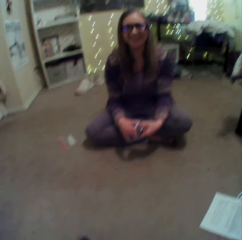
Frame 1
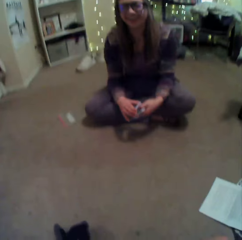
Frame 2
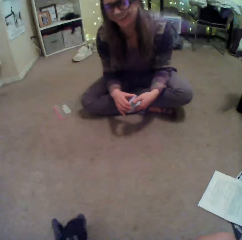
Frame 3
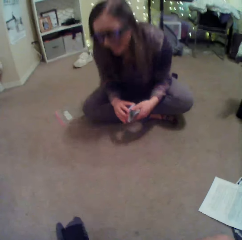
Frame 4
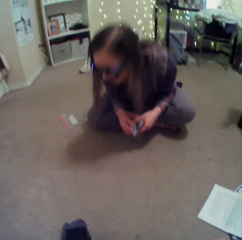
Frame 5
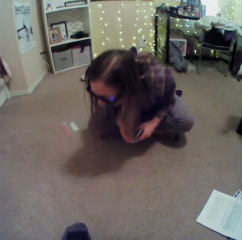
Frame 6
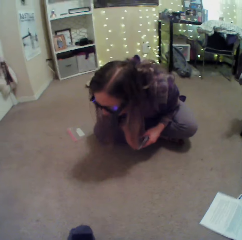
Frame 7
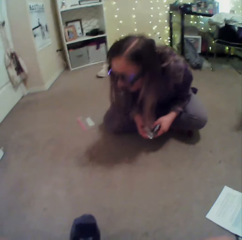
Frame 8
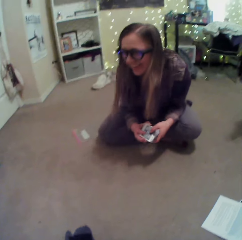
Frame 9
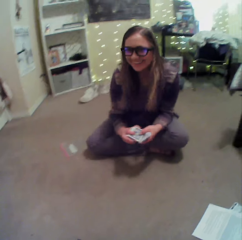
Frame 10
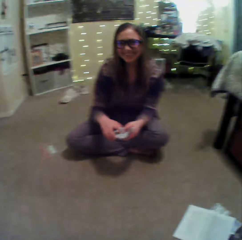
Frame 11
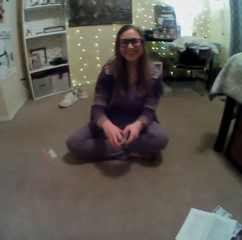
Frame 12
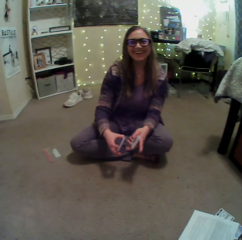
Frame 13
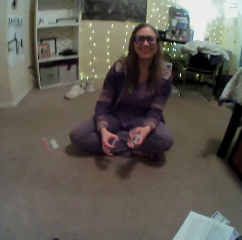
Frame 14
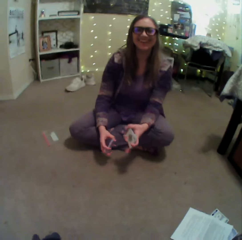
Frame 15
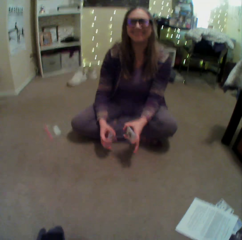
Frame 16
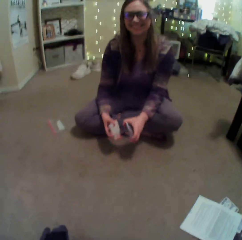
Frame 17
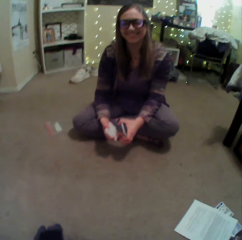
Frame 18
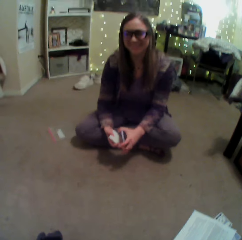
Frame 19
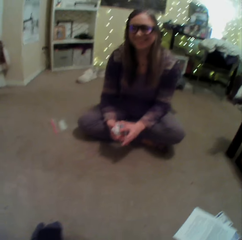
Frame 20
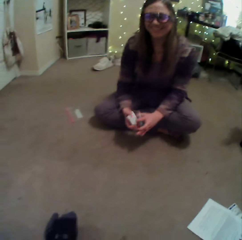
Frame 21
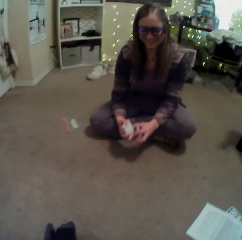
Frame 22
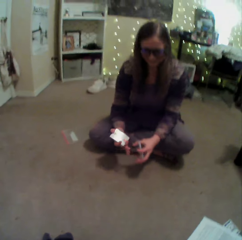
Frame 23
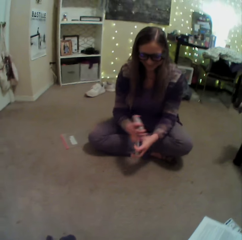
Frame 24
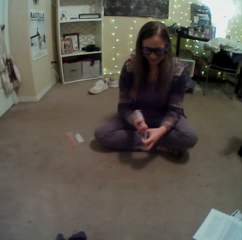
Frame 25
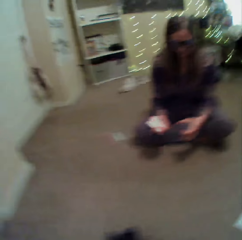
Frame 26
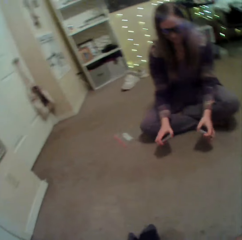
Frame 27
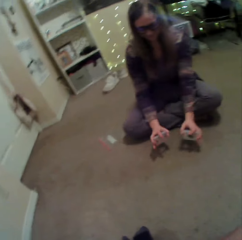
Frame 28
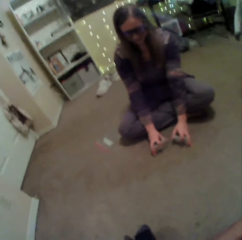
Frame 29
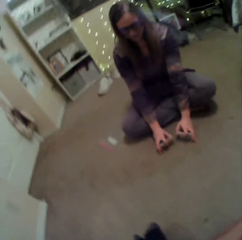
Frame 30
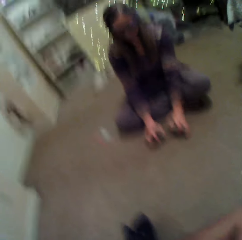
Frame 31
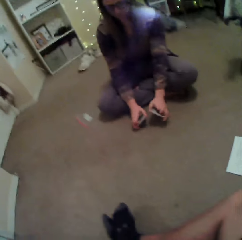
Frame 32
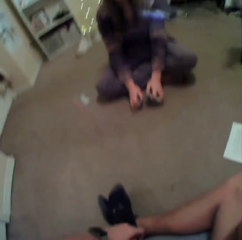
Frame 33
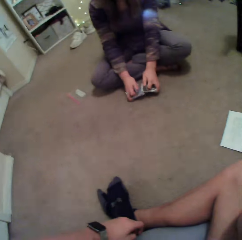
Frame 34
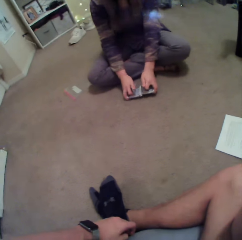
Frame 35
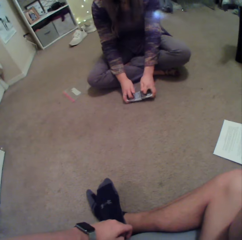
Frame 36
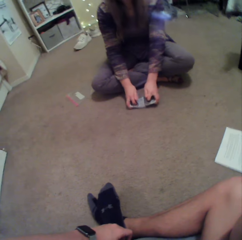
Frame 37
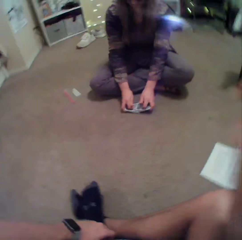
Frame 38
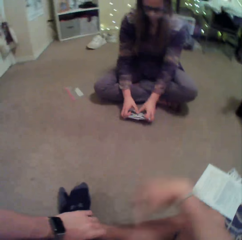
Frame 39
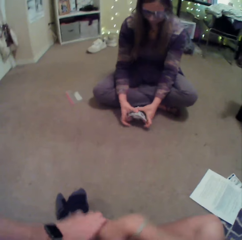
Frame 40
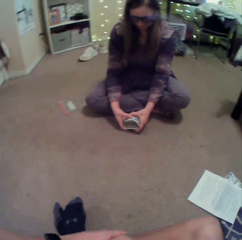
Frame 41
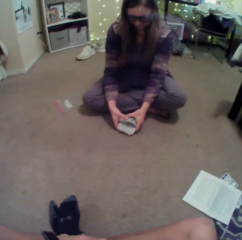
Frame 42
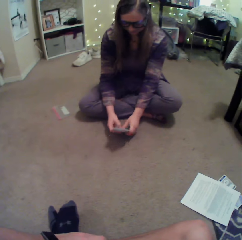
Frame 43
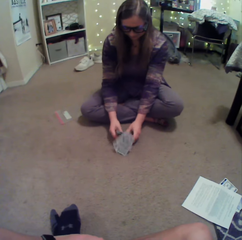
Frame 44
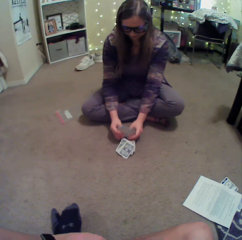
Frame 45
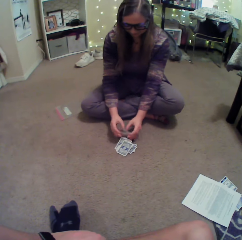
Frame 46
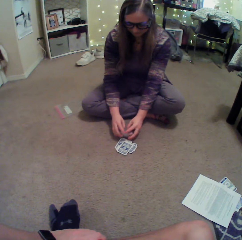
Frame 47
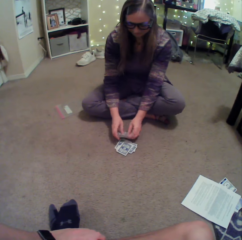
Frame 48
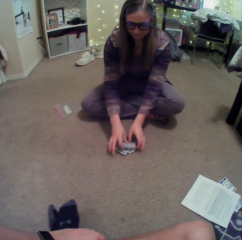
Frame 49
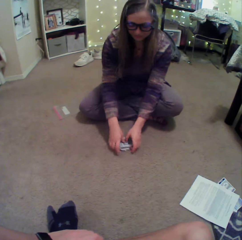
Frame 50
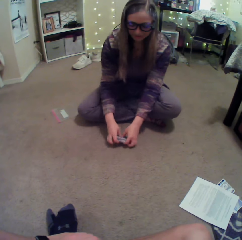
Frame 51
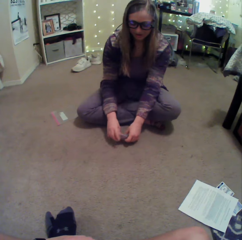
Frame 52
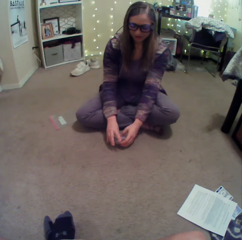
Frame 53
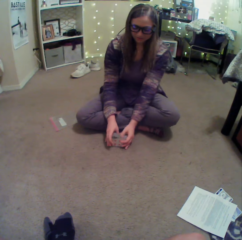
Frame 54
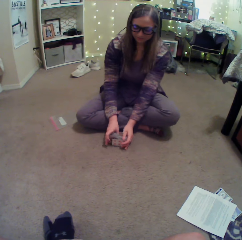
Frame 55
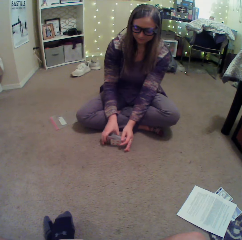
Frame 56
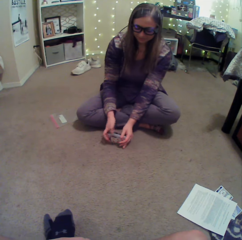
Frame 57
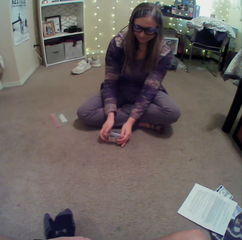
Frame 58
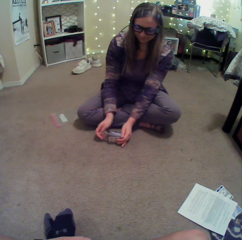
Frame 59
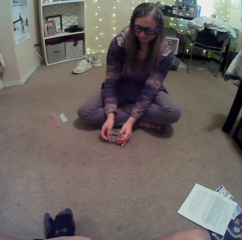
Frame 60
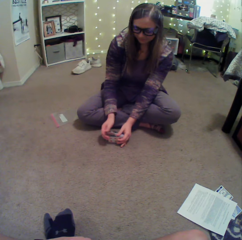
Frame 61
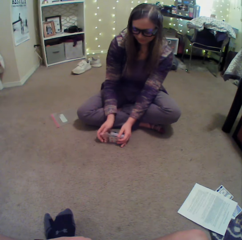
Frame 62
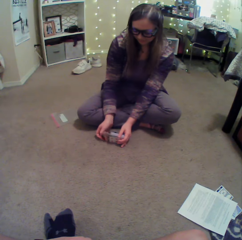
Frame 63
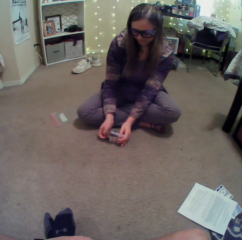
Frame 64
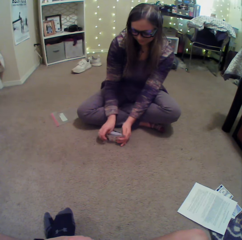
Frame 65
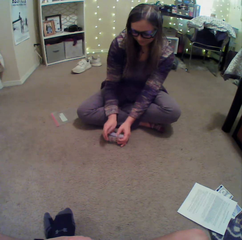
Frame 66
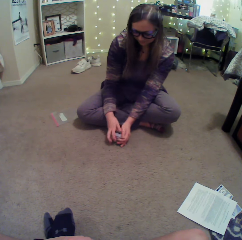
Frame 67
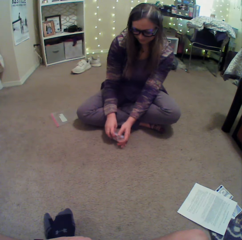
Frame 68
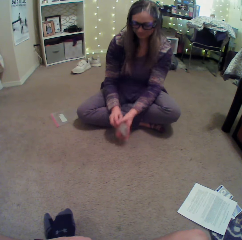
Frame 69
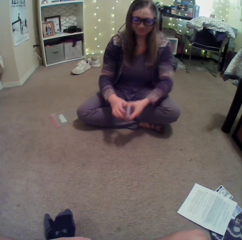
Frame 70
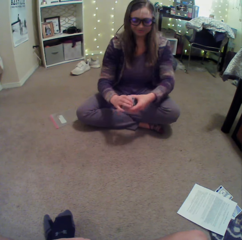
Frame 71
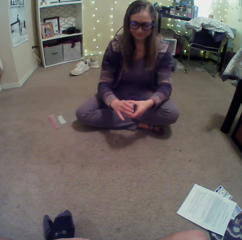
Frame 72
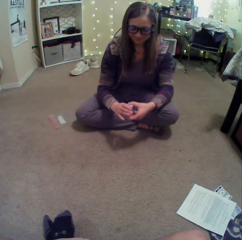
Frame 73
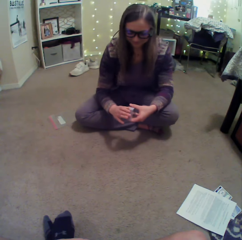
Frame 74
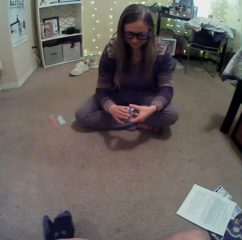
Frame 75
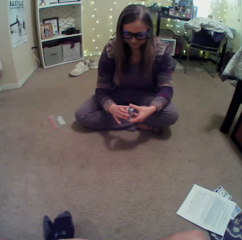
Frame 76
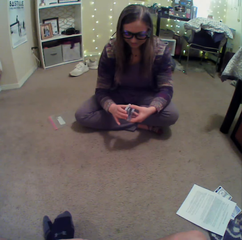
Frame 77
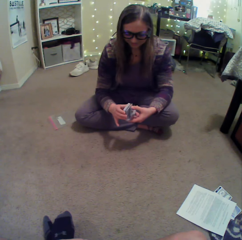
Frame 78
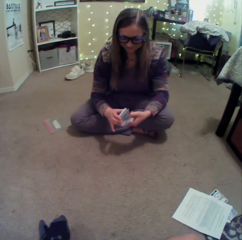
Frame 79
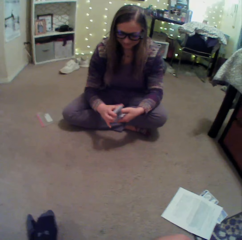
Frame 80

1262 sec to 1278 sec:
A person laughs. The person converses with the camera wearer. The camera wearer sways a hand. The person arranges cards. The person arranges cards again.

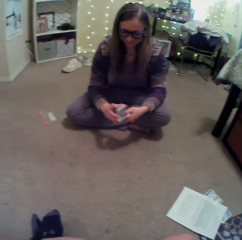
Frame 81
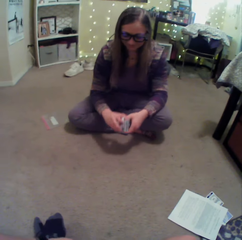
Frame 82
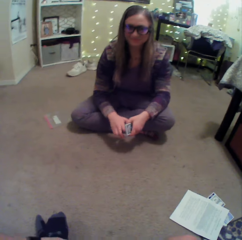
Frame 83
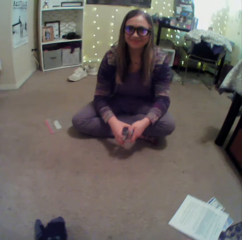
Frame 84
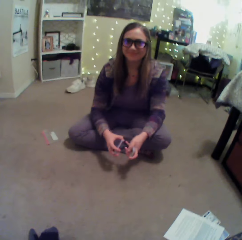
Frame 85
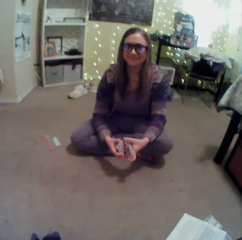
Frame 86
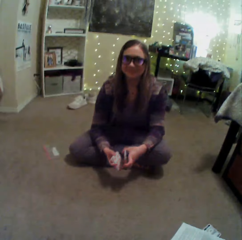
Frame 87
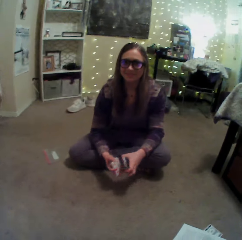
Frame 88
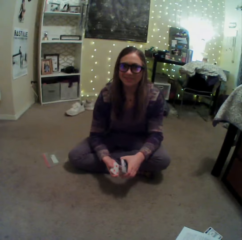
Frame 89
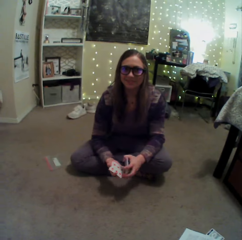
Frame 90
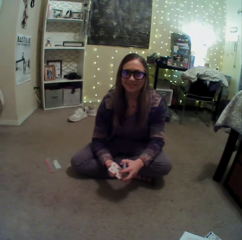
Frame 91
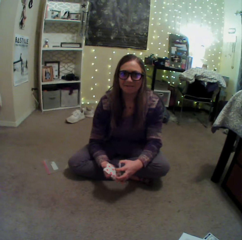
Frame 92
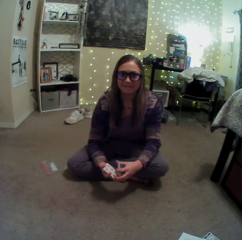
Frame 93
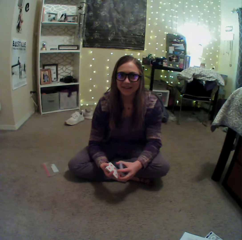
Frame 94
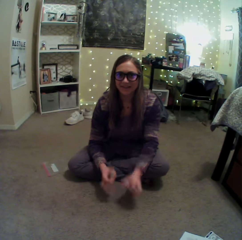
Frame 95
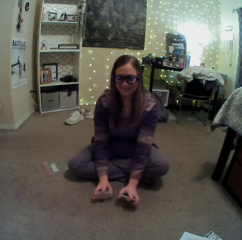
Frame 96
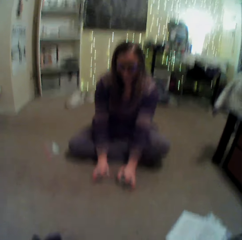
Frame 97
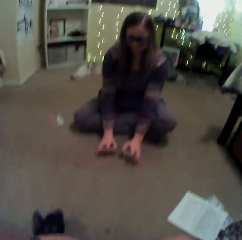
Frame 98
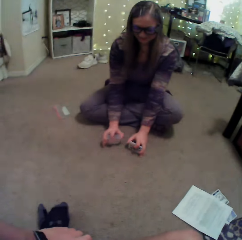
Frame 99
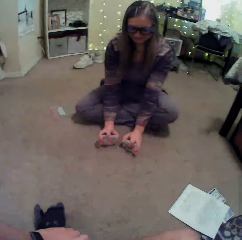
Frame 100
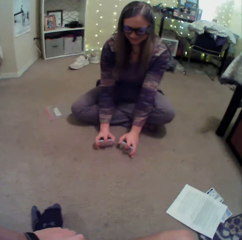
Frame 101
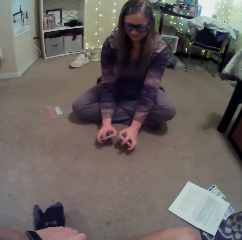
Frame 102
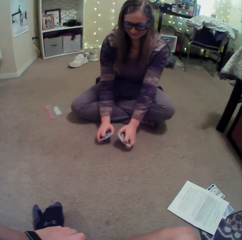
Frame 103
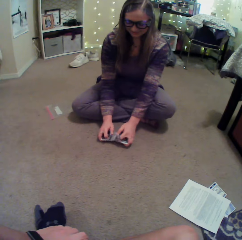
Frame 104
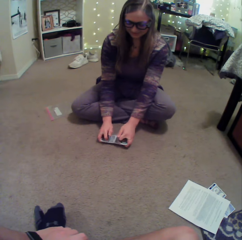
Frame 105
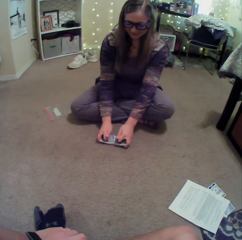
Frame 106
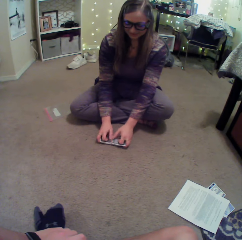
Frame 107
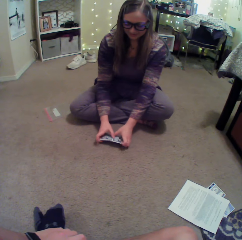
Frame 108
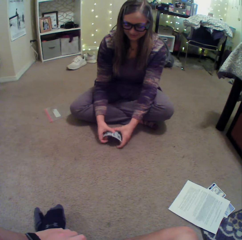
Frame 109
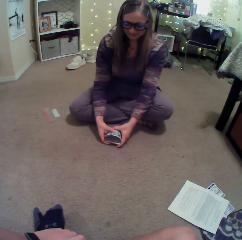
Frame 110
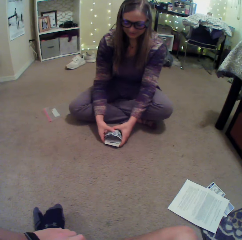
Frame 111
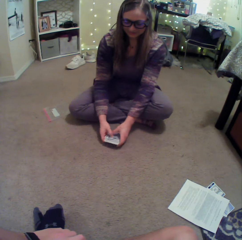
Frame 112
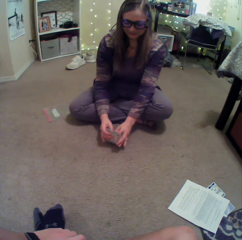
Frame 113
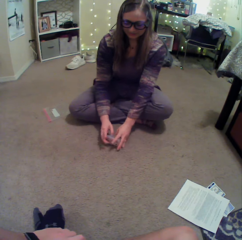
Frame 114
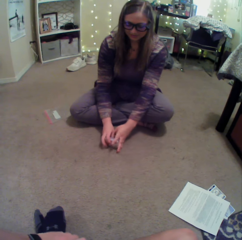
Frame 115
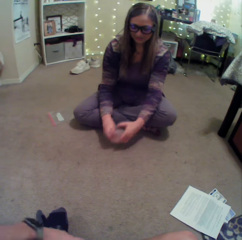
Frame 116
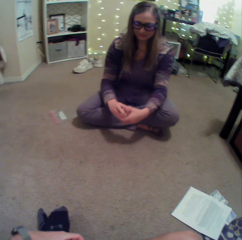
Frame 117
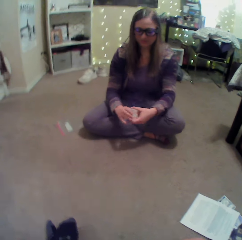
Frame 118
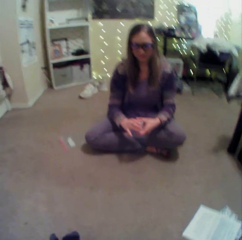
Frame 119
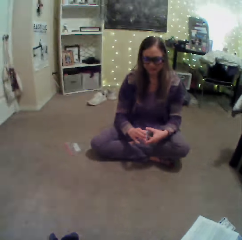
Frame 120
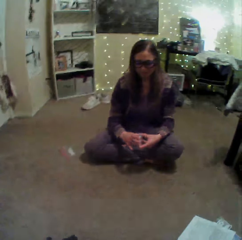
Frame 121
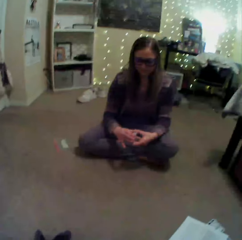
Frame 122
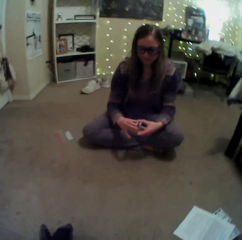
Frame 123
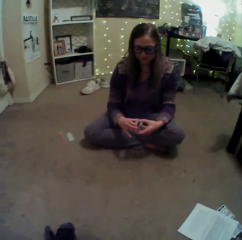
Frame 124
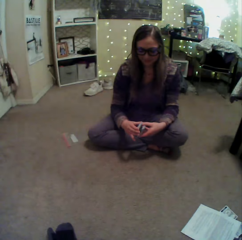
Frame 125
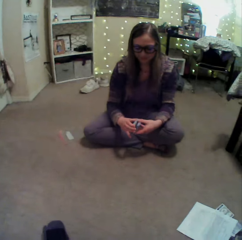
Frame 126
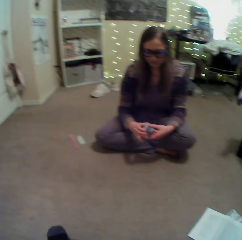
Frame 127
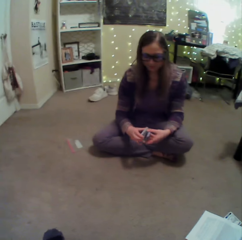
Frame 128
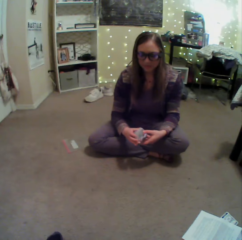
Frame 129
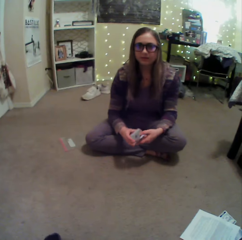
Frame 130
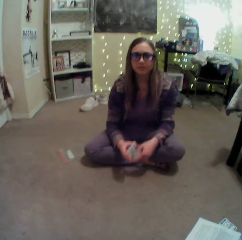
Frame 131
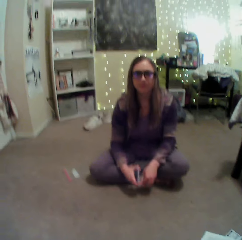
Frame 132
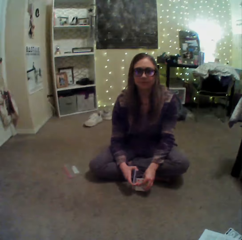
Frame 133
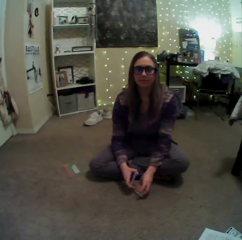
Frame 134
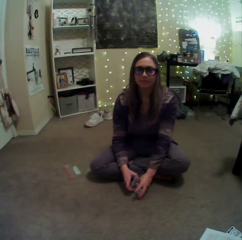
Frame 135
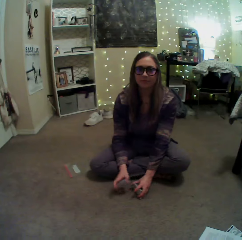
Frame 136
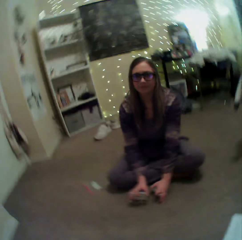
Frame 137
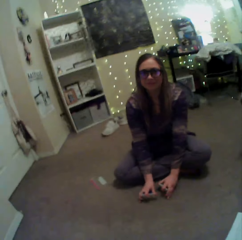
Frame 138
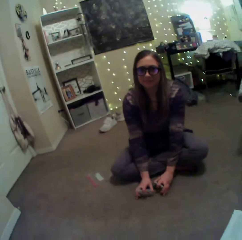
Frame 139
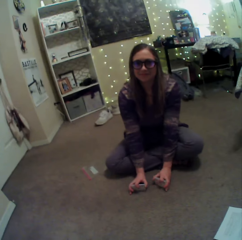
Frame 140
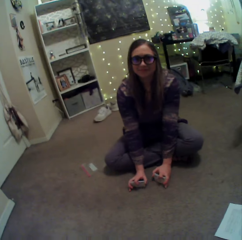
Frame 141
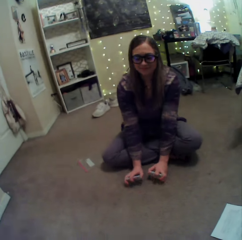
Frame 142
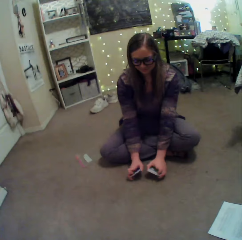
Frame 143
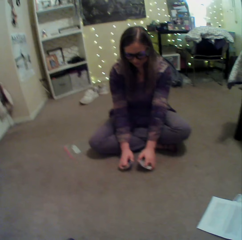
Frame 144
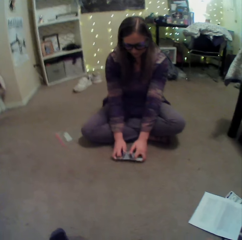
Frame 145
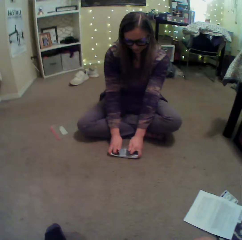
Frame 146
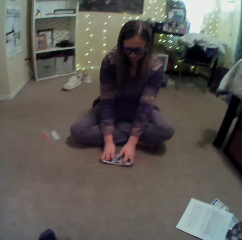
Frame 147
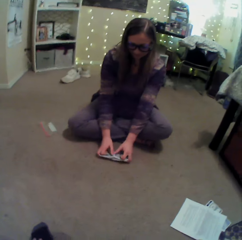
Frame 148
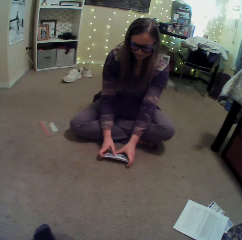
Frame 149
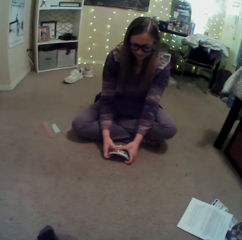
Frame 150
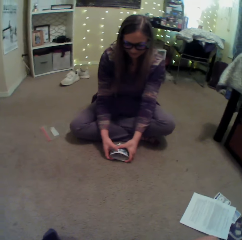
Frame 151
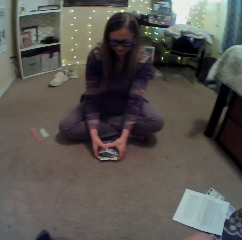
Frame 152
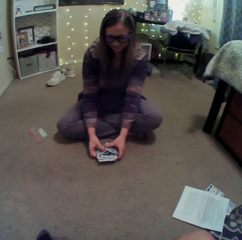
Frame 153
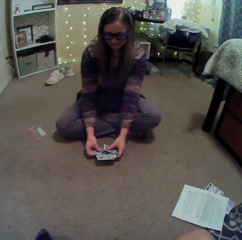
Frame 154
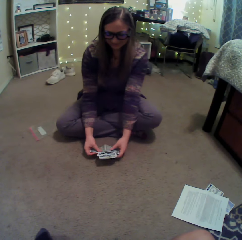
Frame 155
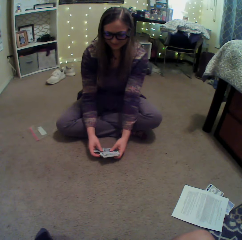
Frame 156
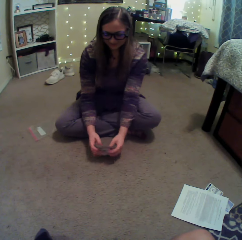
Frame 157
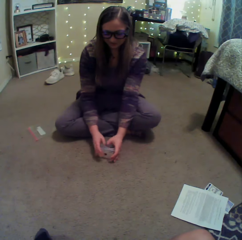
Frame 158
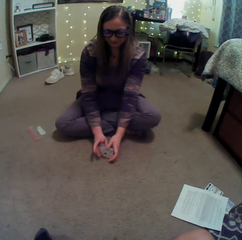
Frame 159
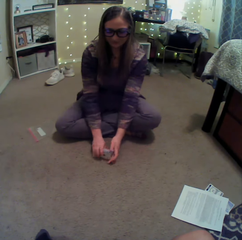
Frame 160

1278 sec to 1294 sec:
A person arranges cards.
